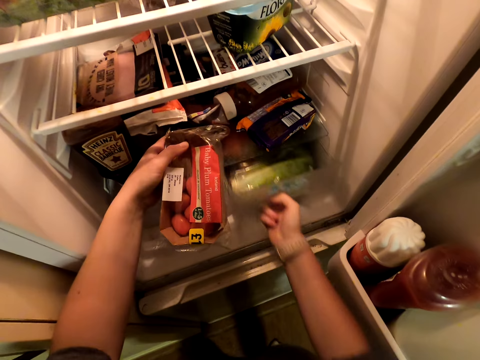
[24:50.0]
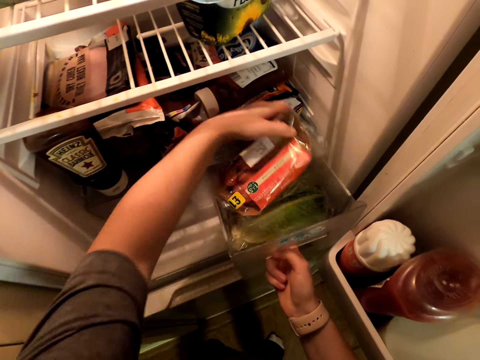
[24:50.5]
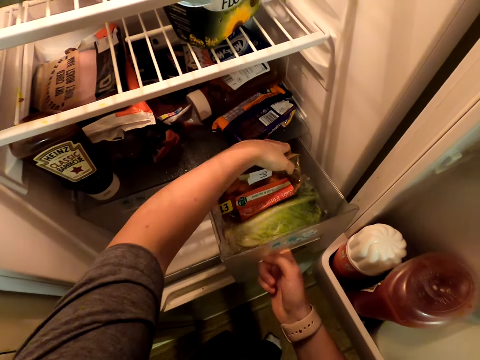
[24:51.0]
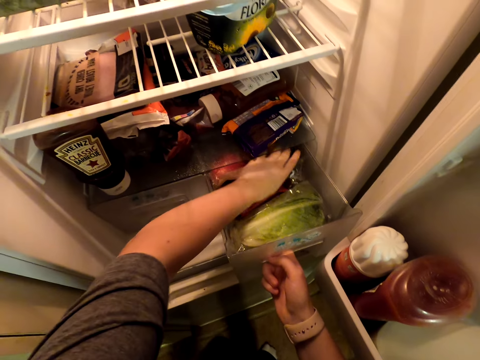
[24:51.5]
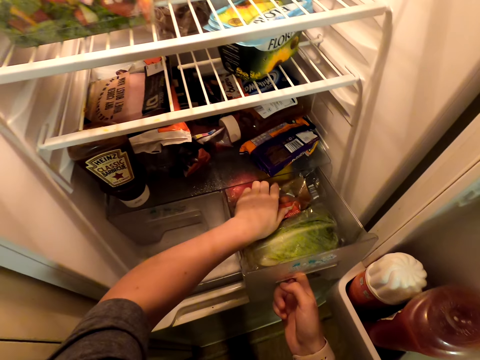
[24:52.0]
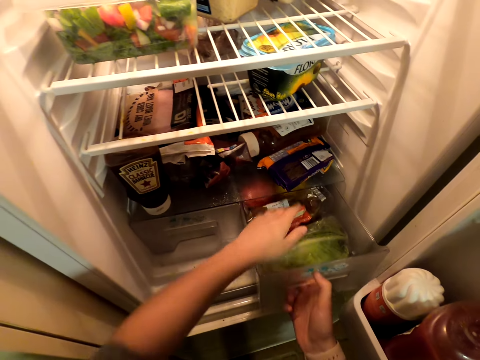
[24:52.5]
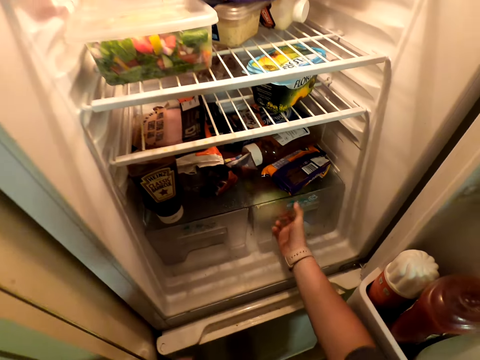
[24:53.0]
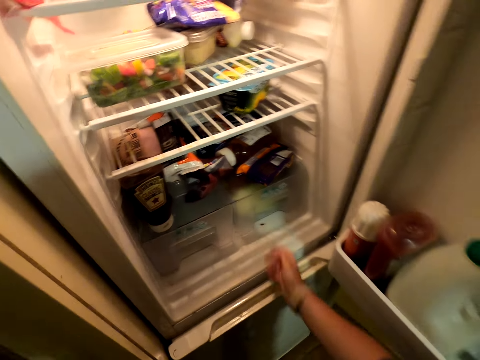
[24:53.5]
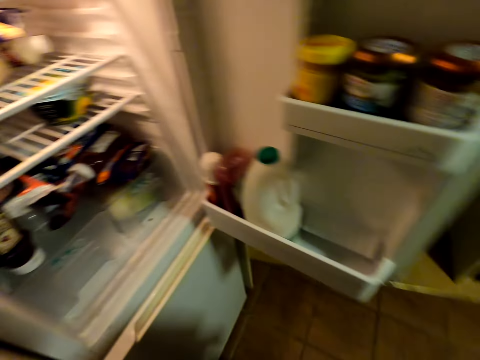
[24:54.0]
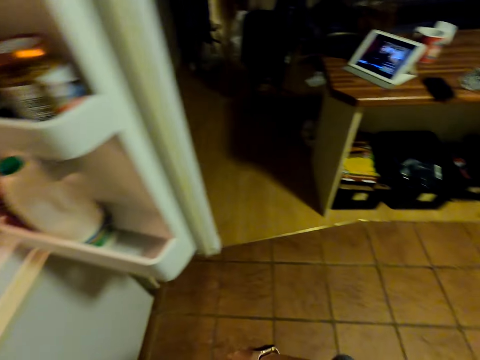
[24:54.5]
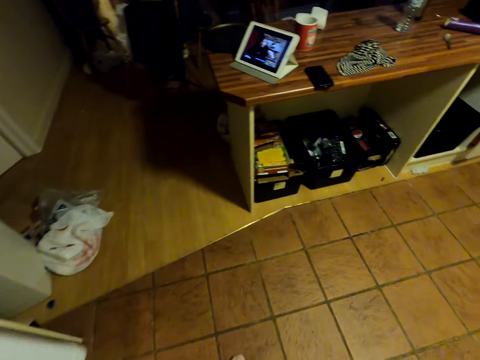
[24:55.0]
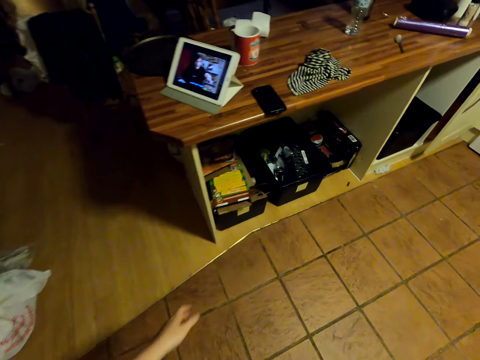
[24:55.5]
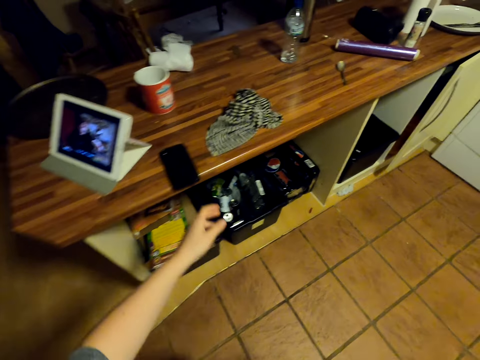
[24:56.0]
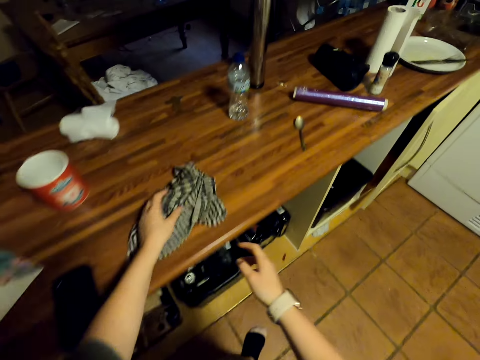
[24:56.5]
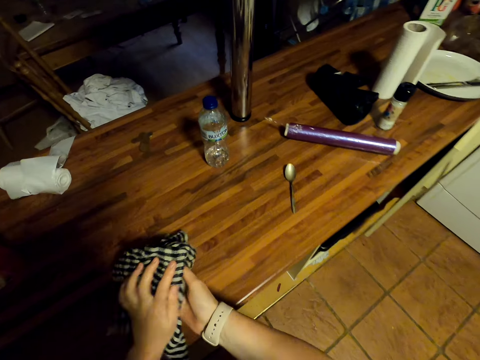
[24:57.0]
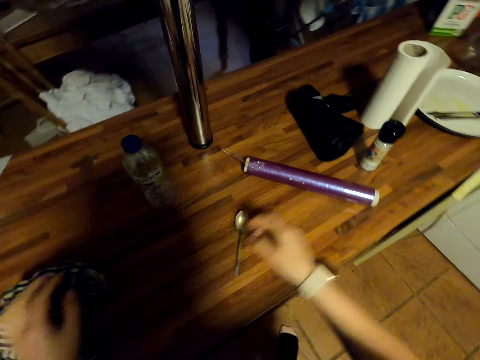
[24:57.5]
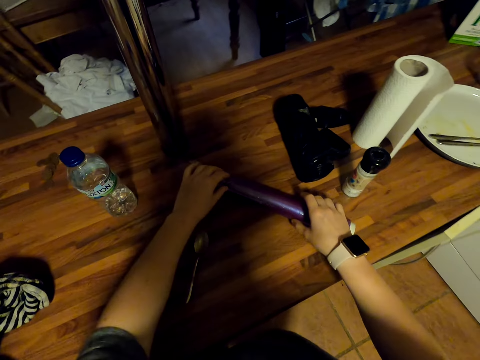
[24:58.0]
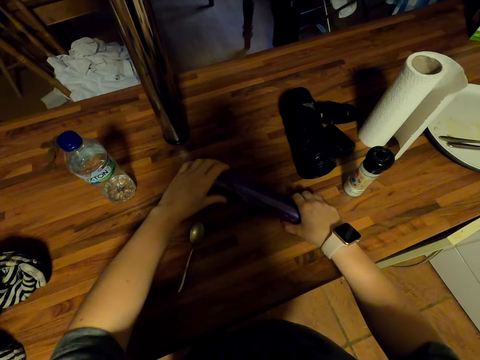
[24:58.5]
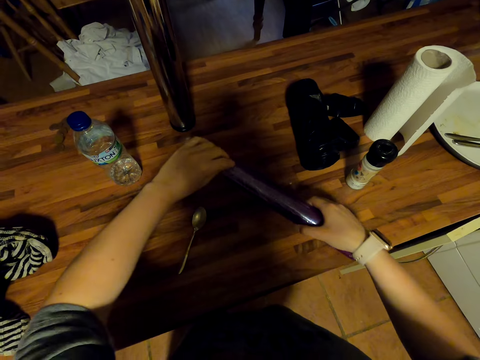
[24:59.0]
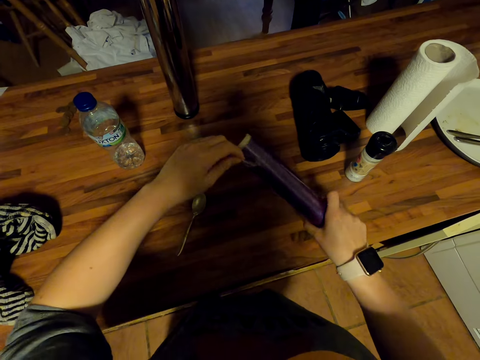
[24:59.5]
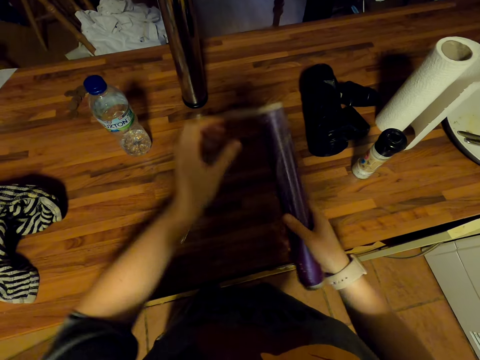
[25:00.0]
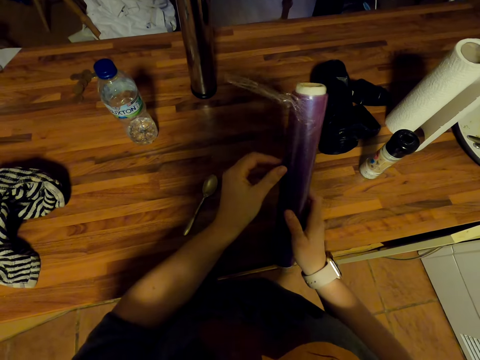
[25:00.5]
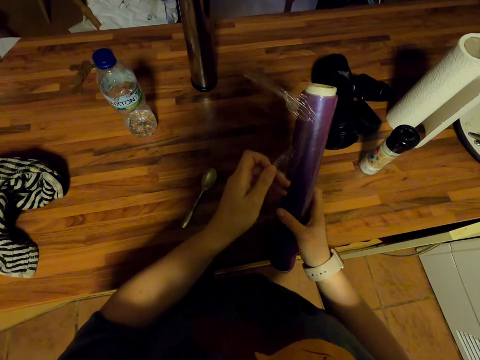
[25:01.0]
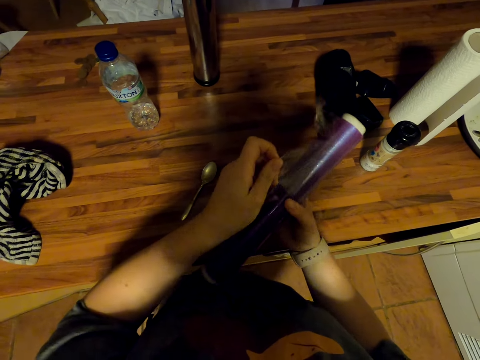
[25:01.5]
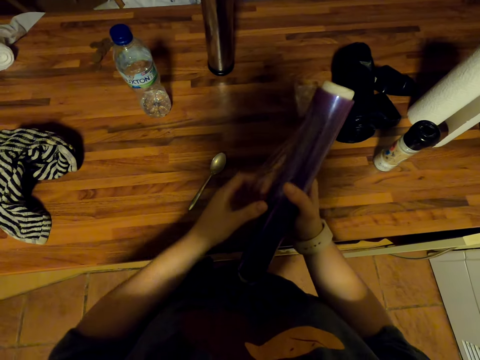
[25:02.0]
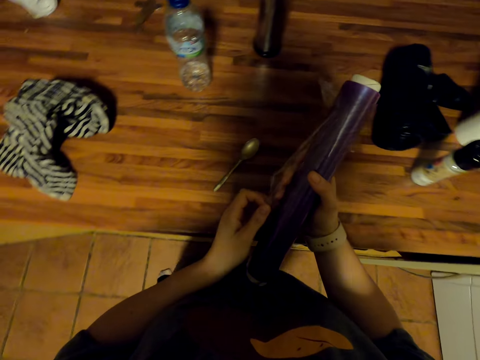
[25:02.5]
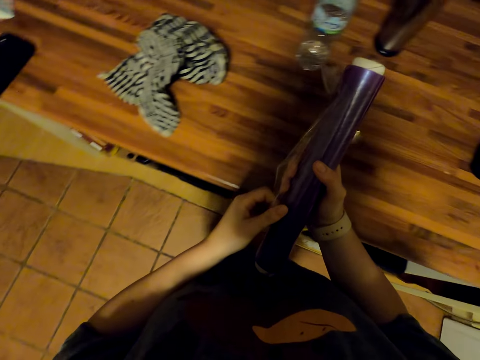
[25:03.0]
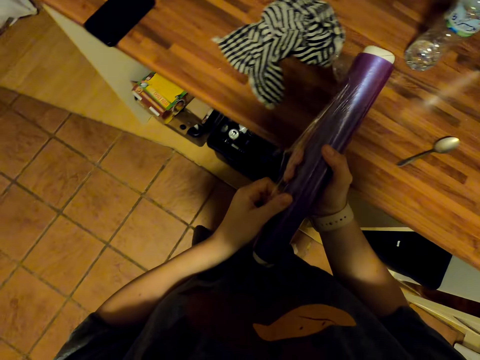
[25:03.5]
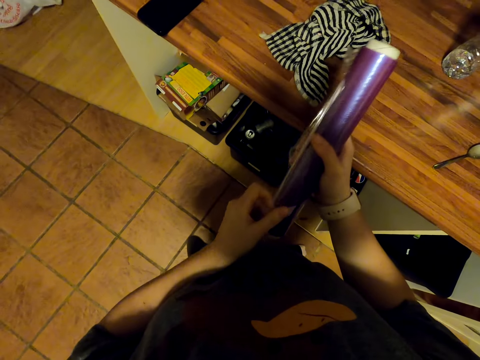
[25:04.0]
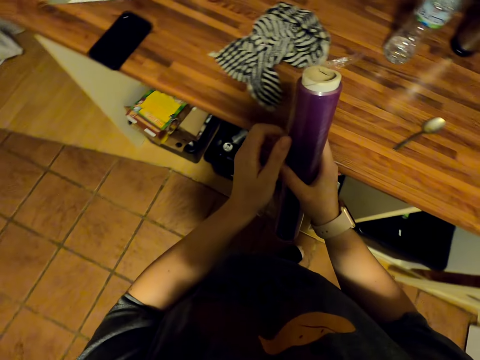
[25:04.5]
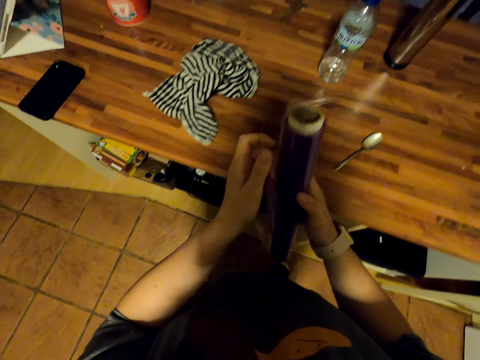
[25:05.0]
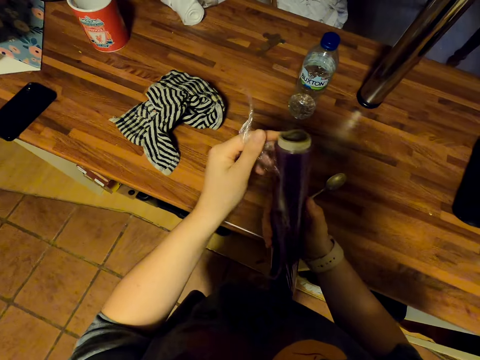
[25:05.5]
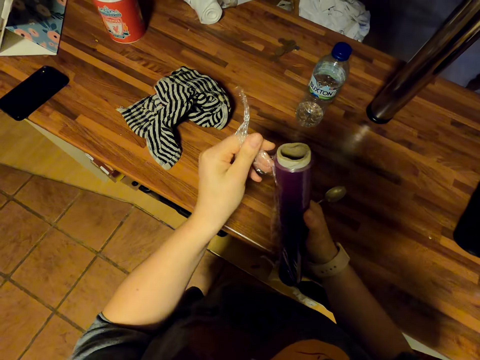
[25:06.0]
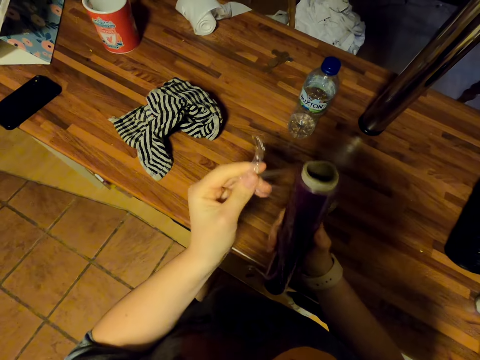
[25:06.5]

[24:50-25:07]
The camera wearer pulls a crisper drawer in the fridge, puts something in the fridge, and pushes the crisper drawer in the fridge. They walk in the kitchen. They pick up a kitchen towel on the table and wipe hands with the kitchen towel. They roll cling wrap. They pick up a roll of cling film on the countertop and pull the cling film. They move around.

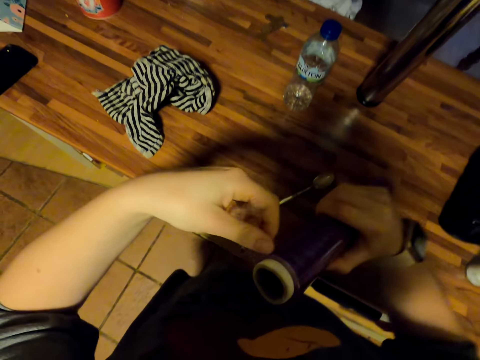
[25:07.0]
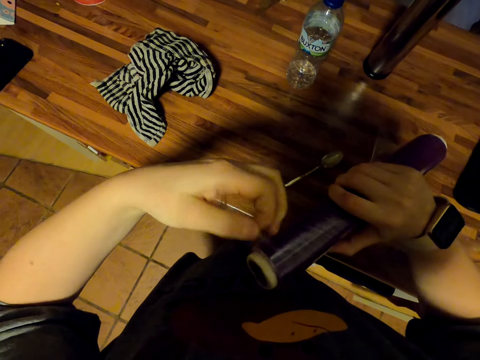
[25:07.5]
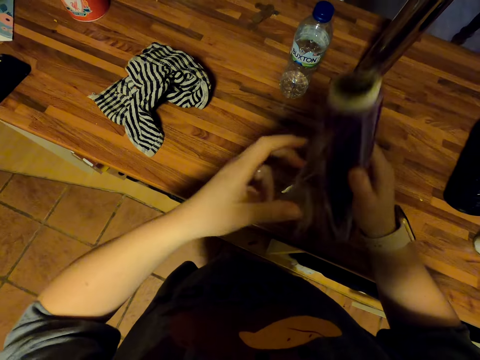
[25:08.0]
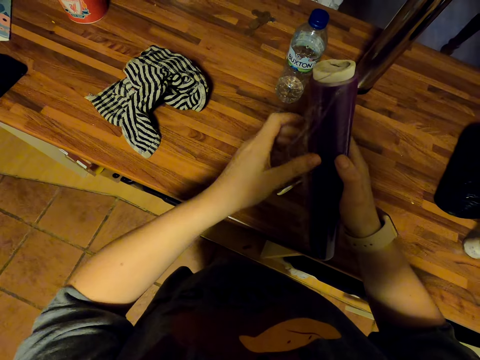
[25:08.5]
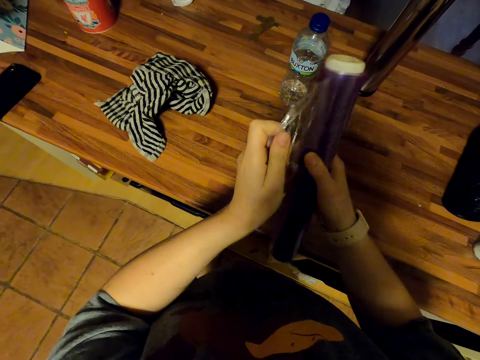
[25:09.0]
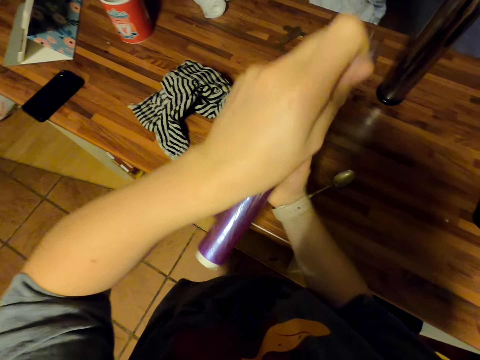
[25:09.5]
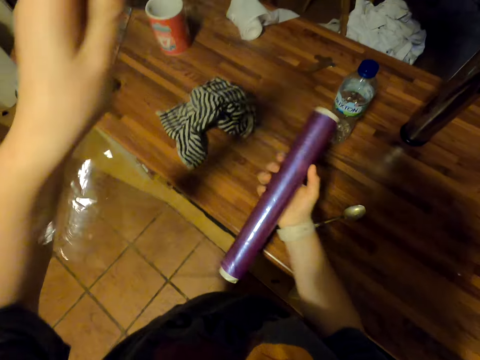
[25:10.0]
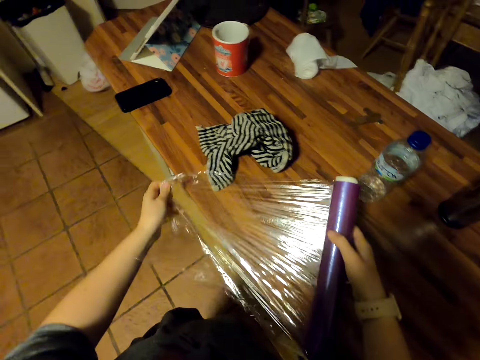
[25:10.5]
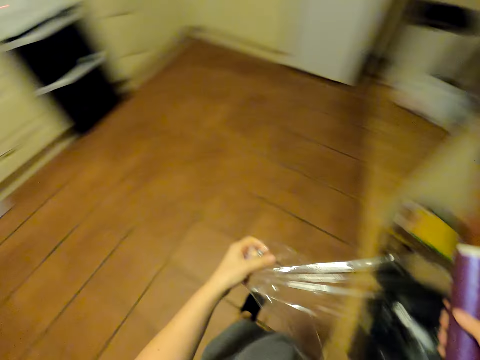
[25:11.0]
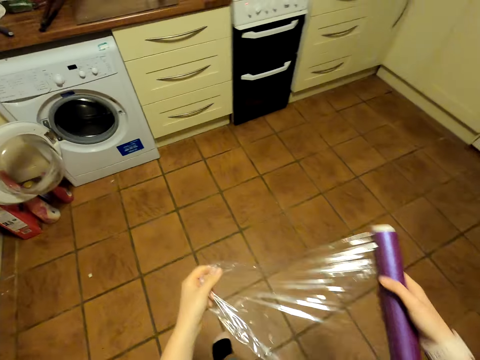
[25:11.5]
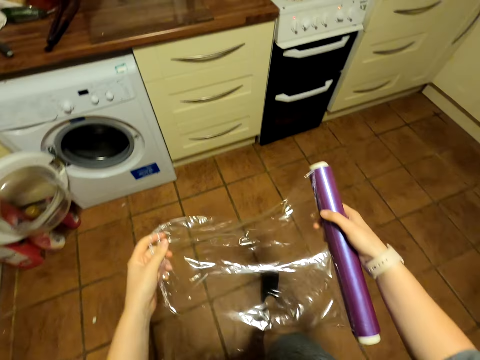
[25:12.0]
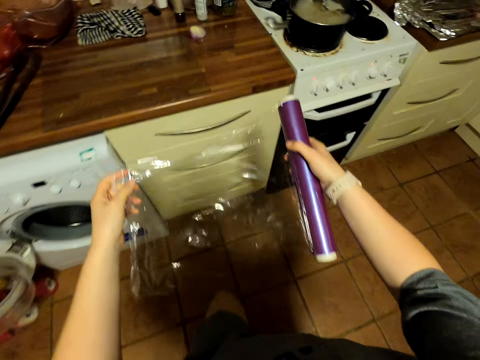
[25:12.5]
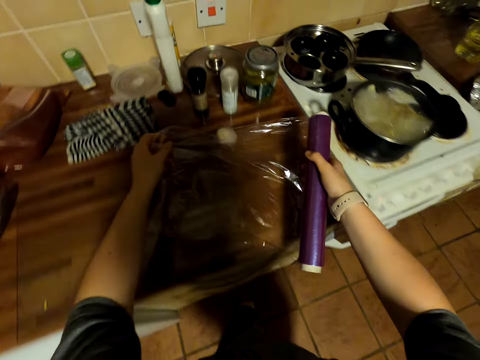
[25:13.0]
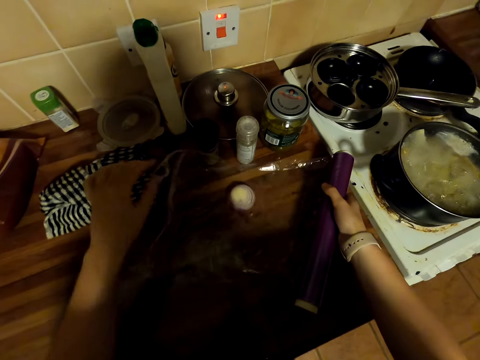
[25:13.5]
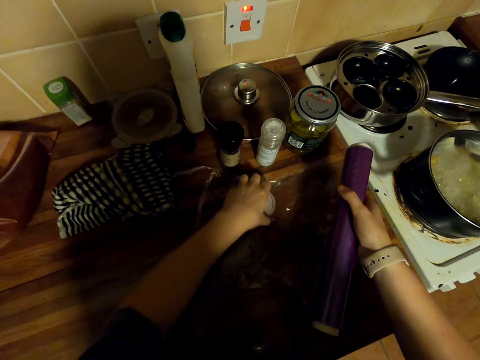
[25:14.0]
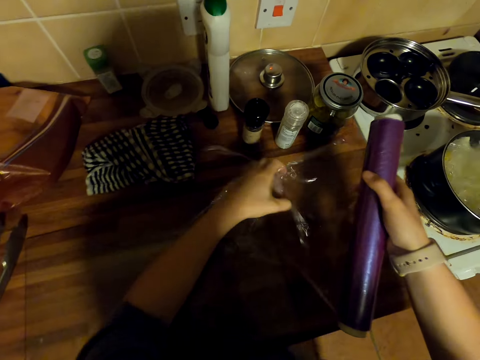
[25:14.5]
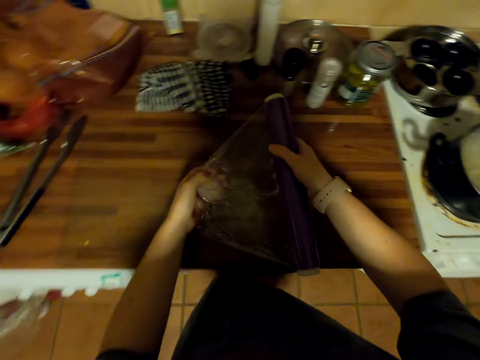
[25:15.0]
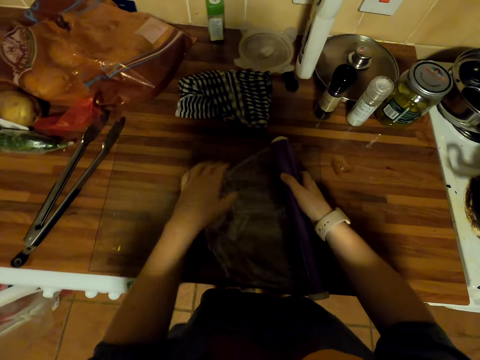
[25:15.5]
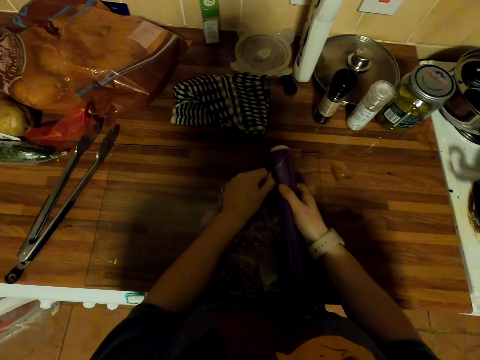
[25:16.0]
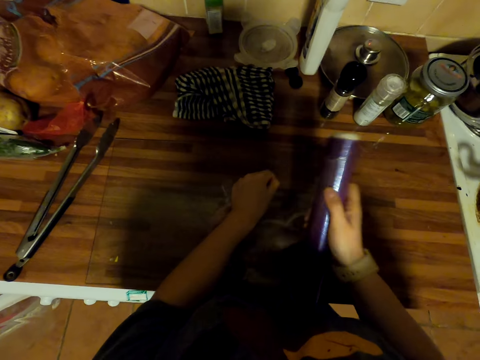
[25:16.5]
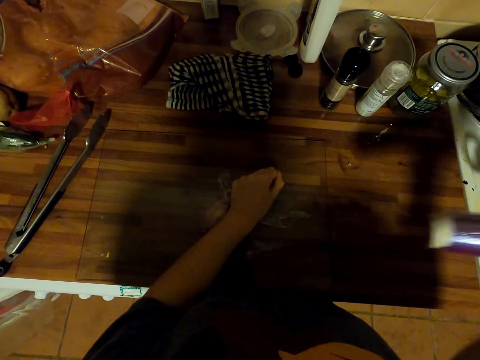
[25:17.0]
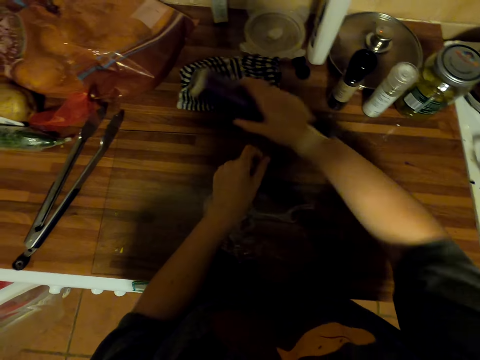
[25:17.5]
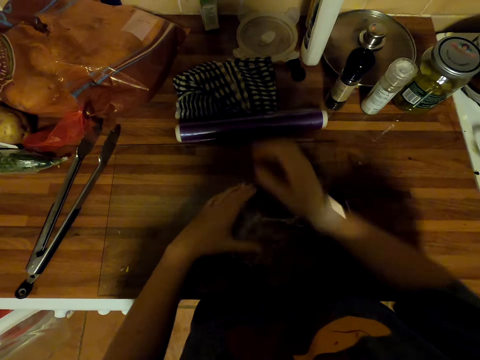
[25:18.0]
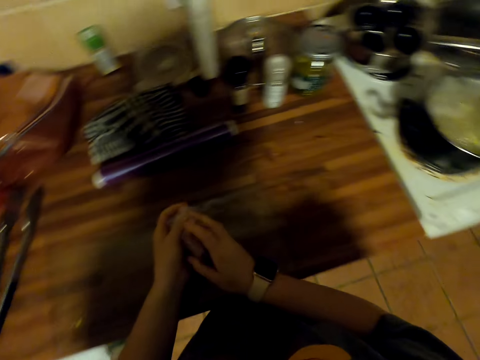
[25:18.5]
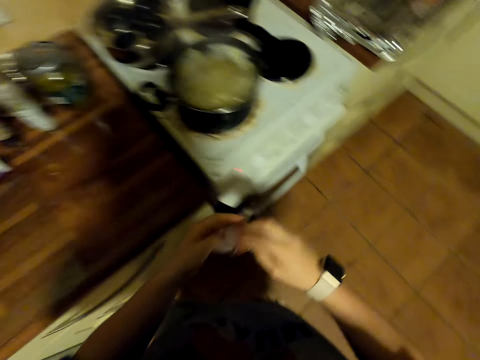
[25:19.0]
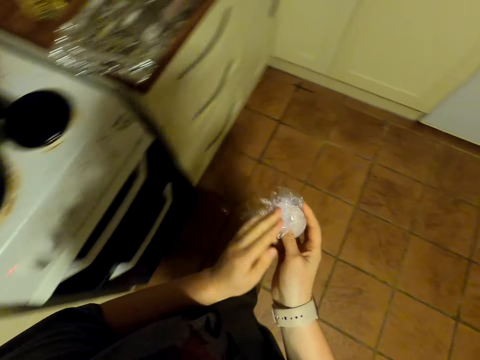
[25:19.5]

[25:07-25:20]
The camera wearer pulls a cling film. They walk around. They put the cling film on an onion and wrap the onion with the cling film. They cut the cling film. They put the roll of cling film on the countertop. They wrap the onion with the cling film. They walk around.
